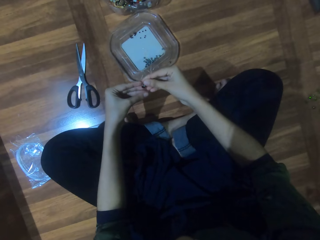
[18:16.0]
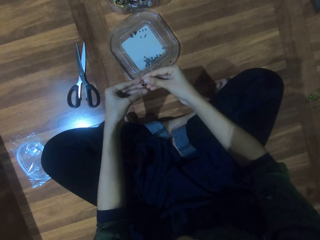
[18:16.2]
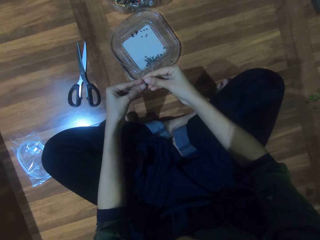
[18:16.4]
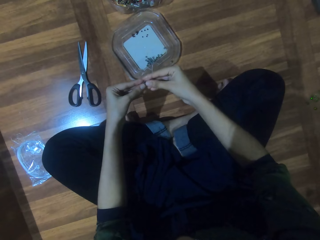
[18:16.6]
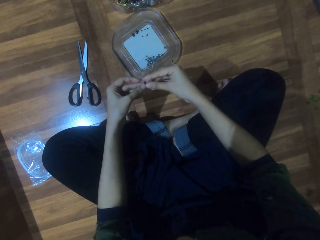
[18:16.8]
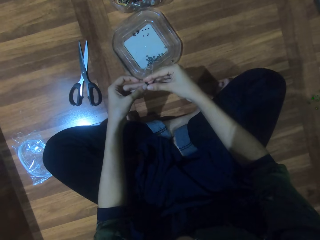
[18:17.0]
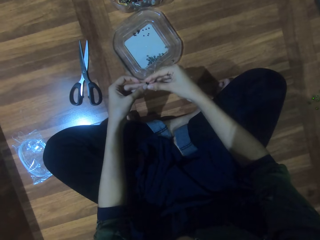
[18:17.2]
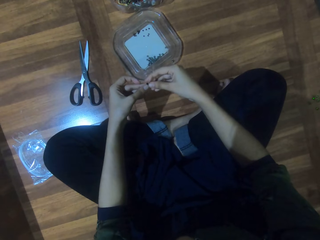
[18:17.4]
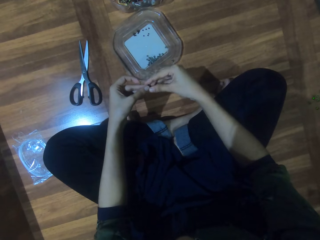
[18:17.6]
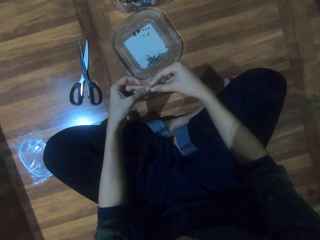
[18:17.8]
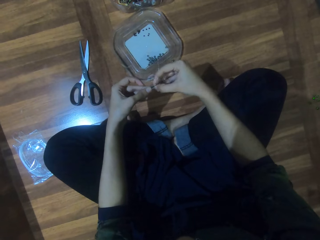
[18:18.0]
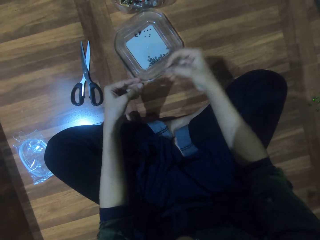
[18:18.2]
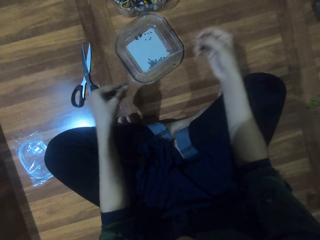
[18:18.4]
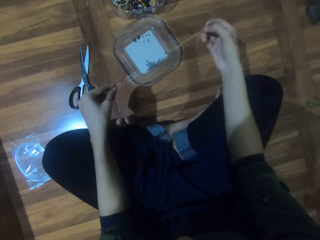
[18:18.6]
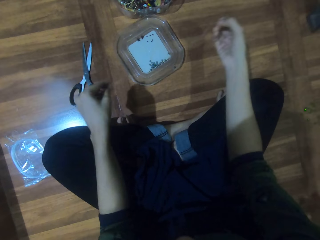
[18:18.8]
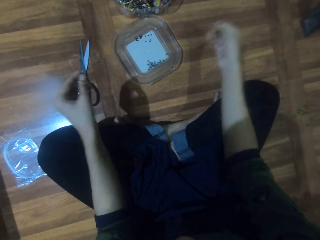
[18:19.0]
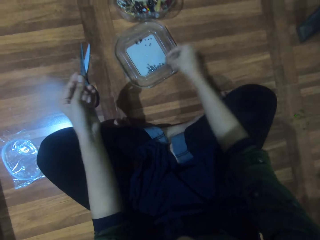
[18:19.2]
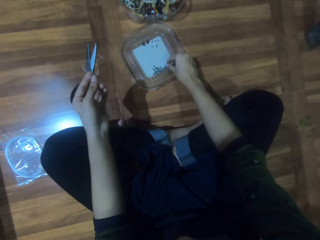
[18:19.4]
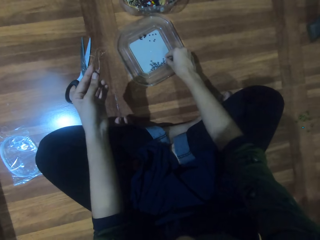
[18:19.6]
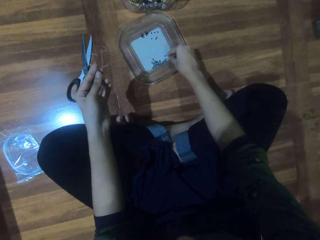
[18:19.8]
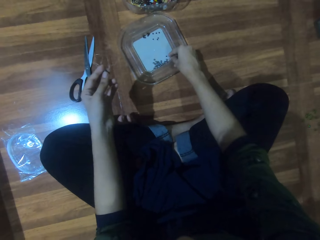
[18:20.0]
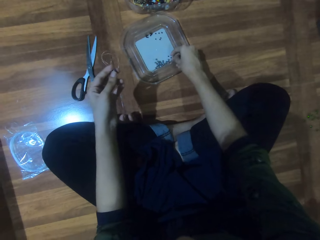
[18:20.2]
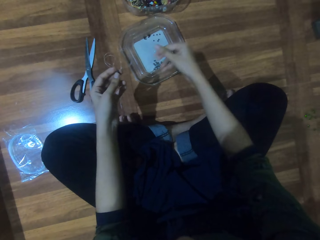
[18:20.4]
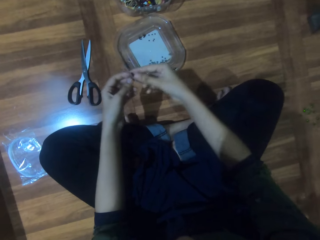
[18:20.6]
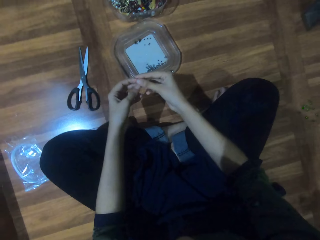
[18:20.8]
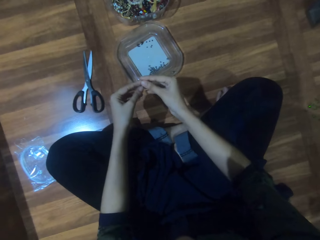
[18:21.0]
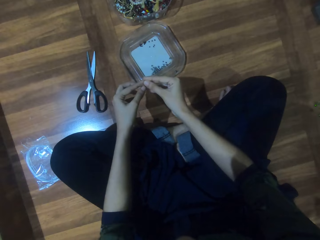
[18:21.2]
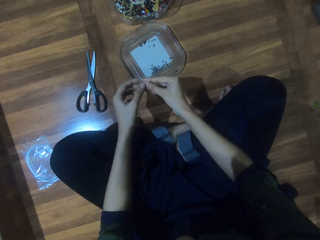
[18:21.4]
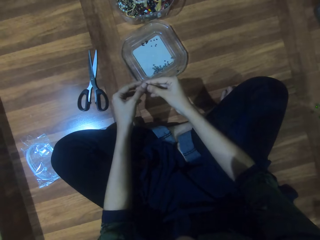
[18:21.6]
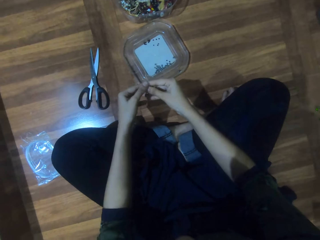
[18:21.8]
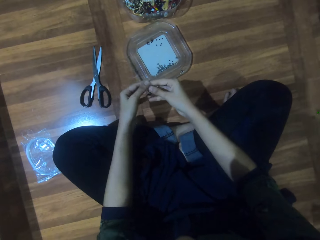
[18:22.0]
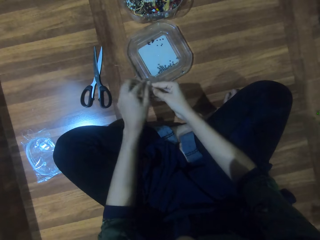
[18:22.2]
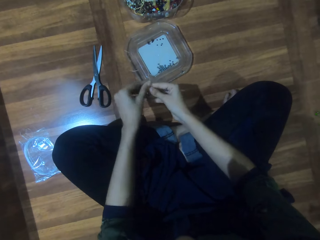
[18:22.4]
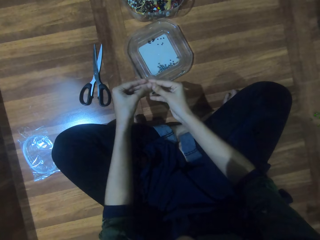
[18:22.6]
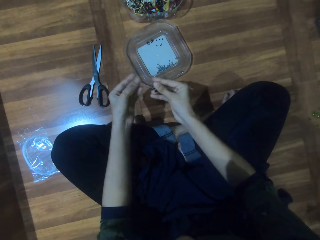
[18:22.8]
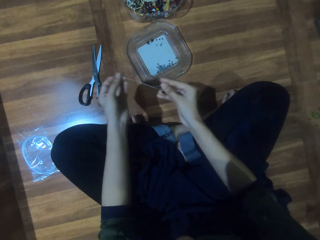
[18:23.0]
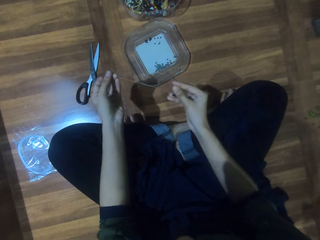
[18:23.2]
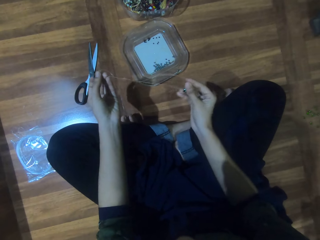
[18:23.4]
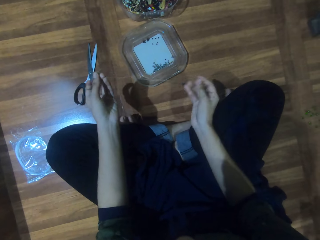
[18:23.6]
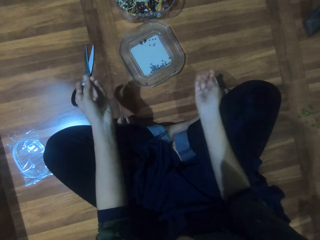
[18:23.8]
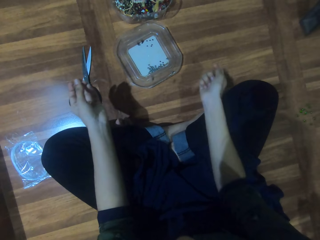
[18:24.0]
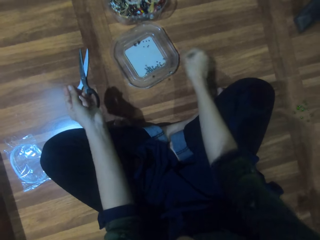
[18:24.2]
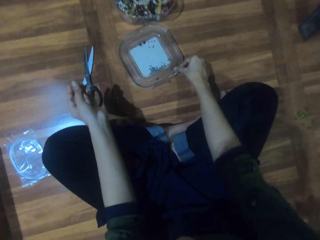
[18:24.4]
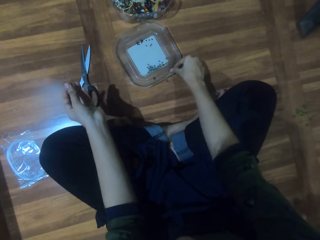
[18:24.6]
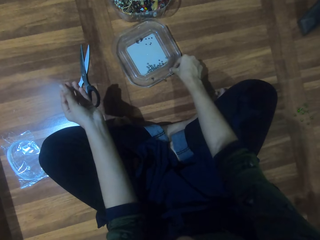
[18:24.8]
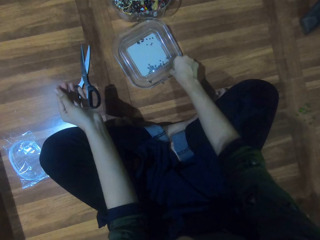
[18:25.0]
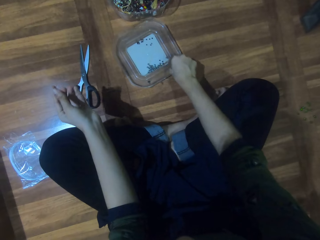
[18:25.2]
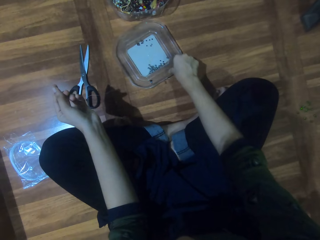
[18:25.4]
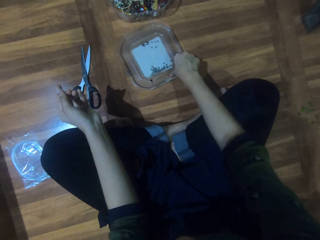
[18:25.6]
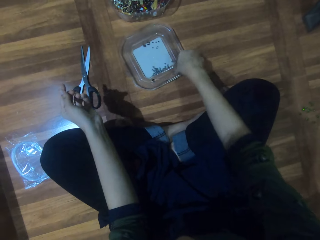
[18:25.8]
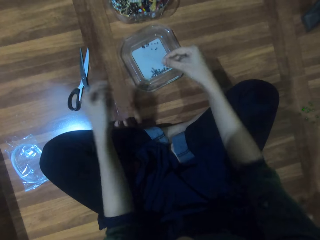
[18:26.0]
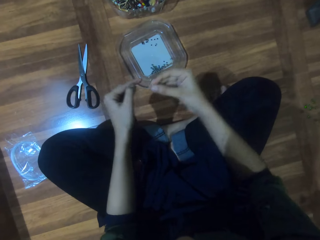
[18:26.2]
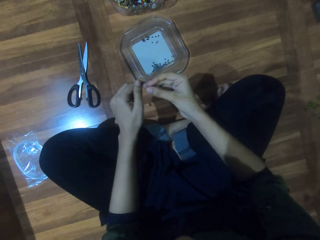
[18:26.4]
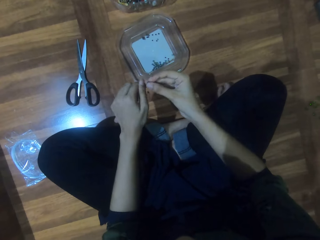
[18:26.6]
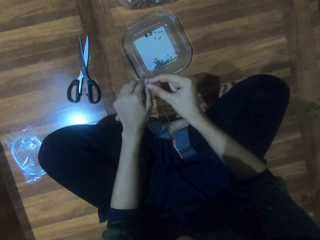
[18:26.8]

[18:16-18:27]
The camera wearer adjusts beads on the hands. She removes a bead from the string. She drops the bead in a plate. She adjusts the string on her hands. She removes a bead from the string. She lifts a bead from the plate.

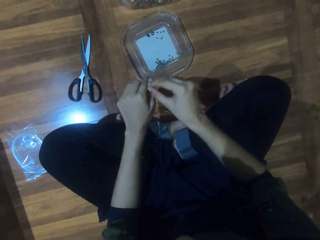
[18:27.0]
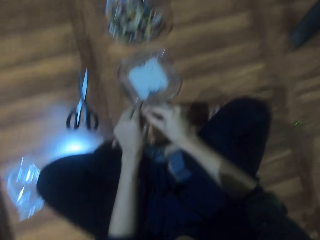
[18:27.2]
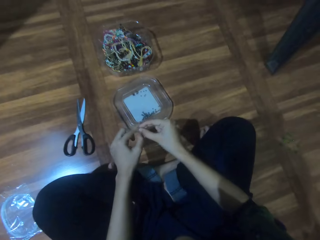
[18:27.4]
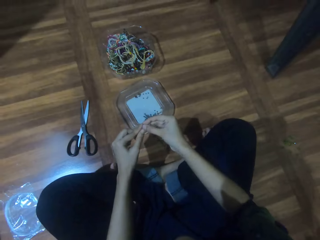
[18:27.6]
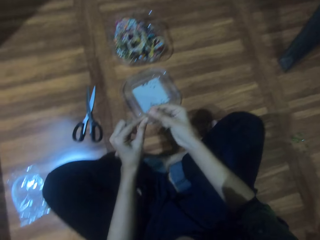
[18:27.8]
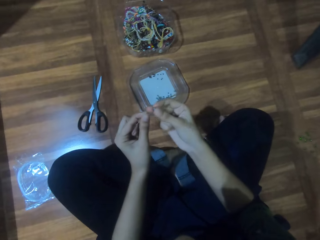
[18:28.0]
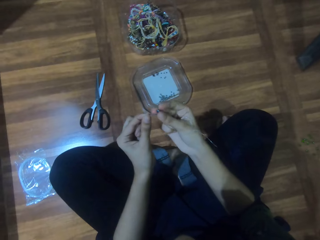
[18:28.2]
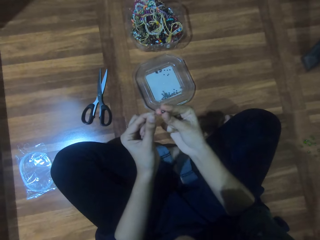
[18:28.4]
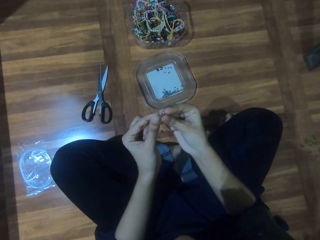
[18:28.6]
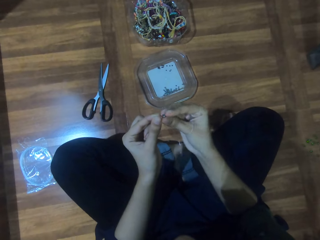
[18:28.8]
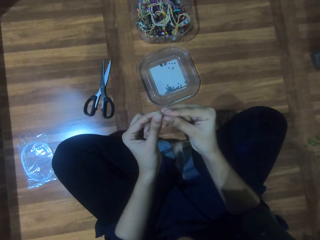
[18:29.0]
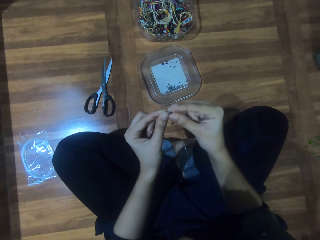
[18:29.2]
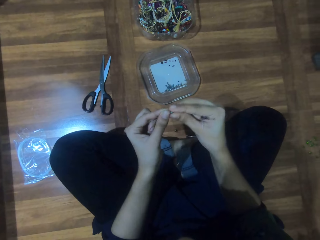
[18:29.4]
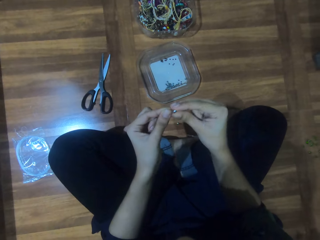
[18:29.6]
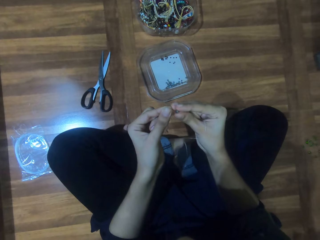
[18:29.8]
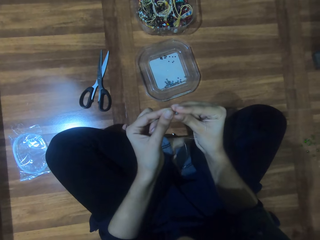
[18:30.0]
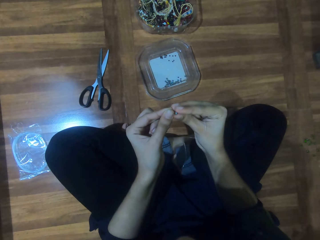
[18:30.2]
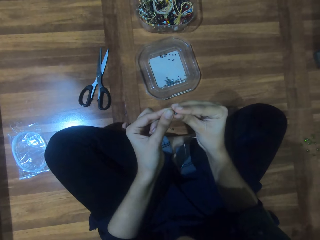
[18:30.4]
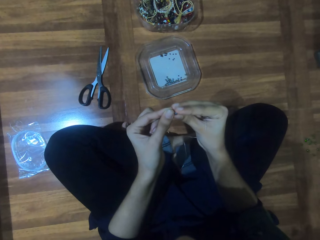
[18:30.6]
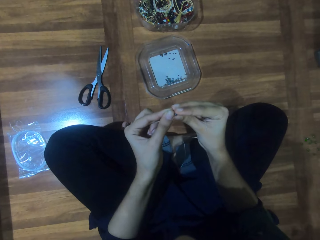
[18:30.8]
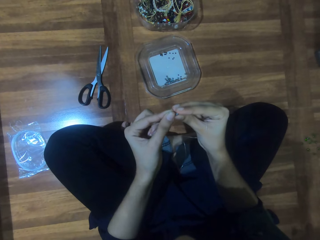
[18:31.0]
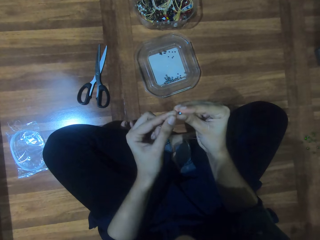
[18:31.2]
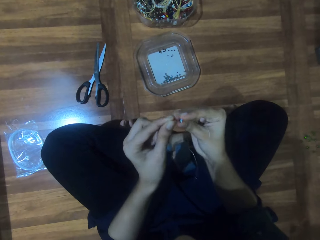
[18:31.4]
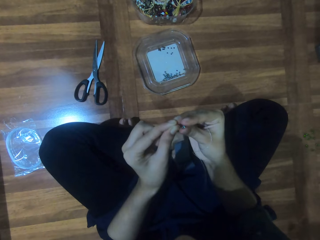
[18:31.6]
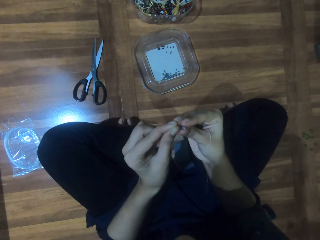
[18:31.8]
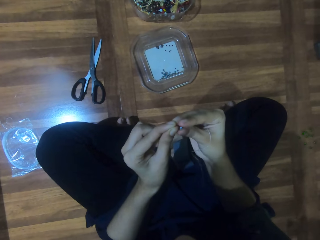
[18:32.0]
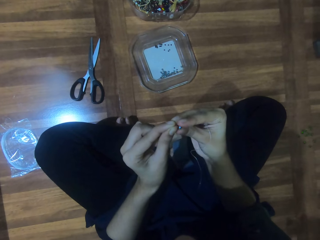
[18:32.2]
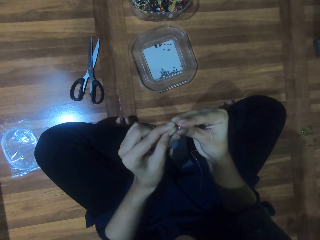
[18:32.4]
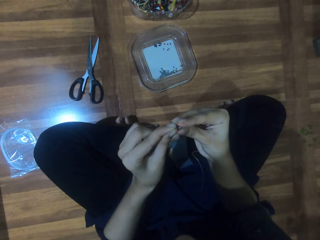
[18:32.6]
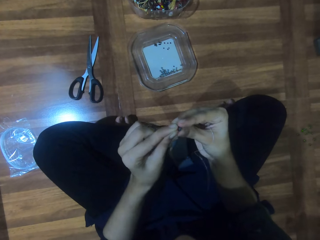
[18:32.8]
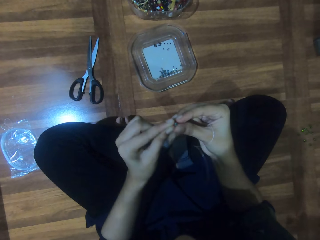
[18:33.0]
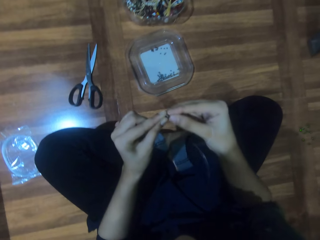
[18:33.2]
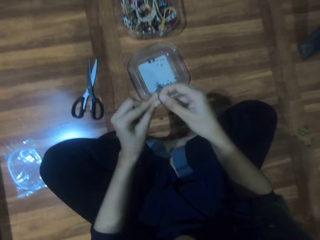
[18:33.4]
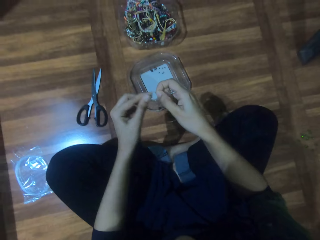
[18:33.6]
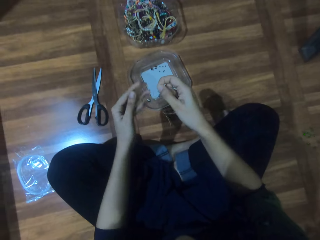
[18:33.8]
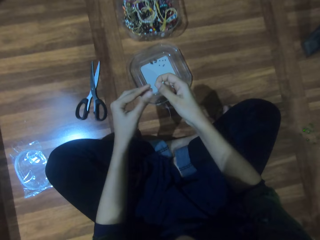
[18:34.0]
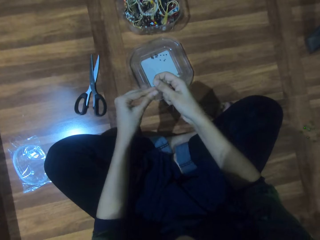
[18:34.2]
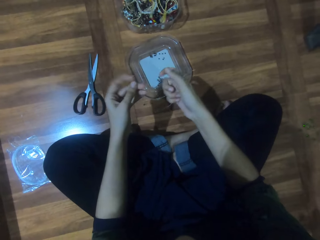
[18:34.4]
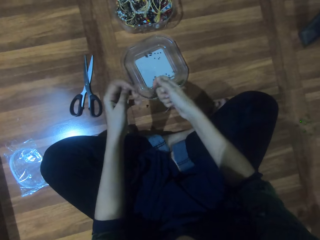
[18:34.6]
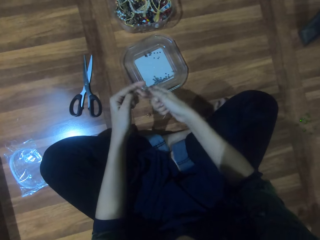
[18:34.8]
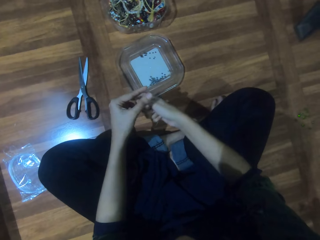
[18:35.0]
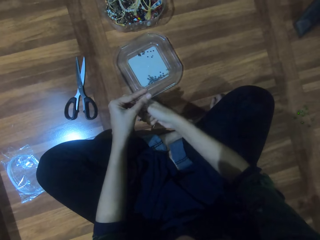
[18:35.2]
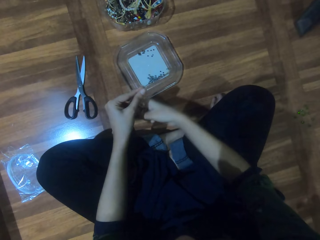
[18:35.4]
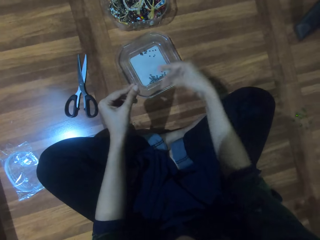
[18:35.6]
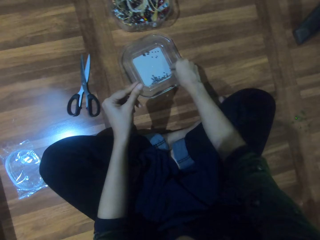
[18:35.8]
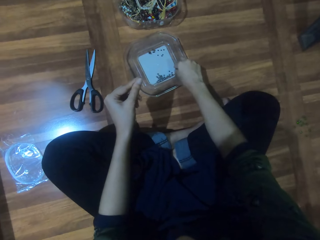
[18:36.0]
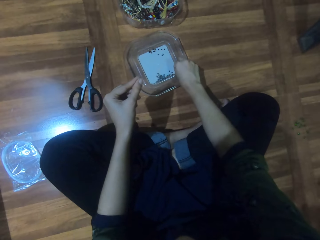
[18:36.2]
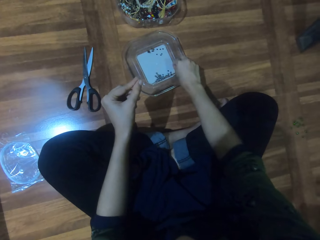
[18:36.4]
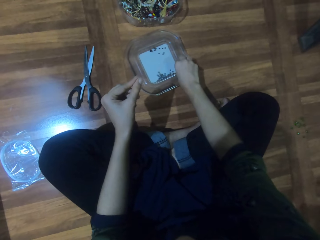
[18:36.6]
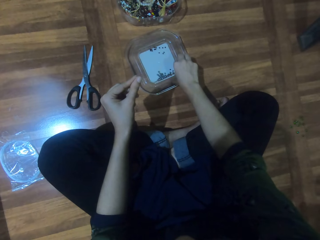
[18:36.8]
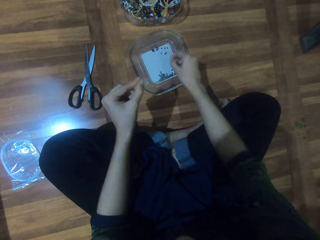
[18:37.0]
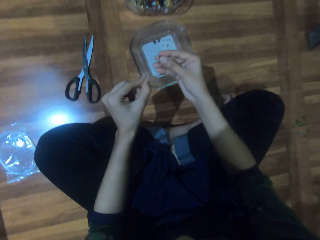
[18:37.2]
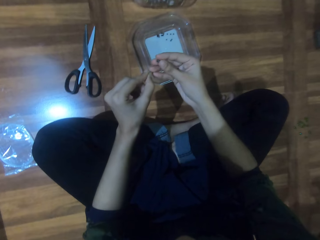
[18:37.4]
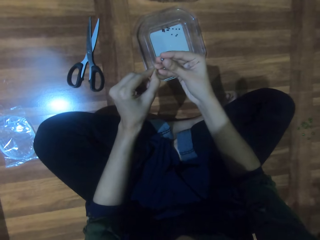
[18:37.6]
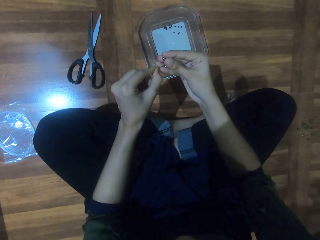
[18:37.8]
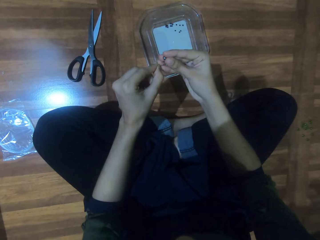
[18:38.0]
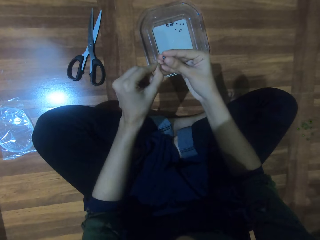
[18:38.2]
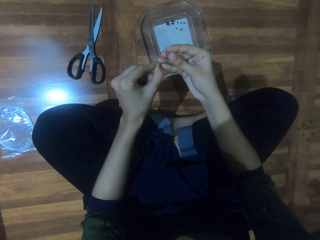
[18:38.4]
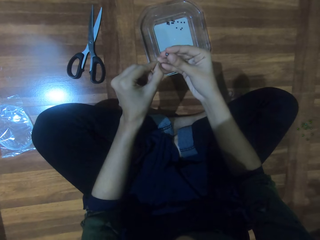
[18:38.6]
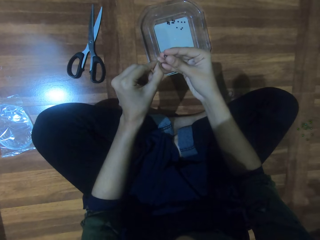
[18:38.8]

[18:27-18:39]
The camera wearer fits the bead on a string. They lift a bead from the plate.
